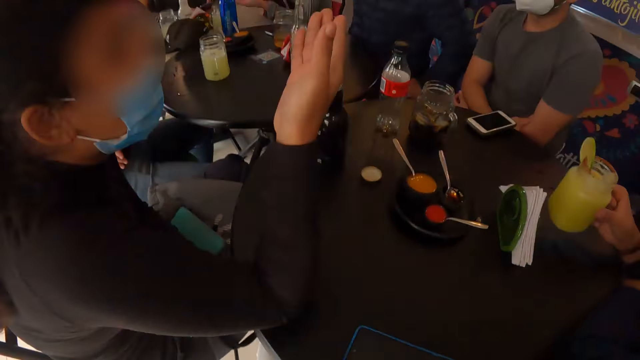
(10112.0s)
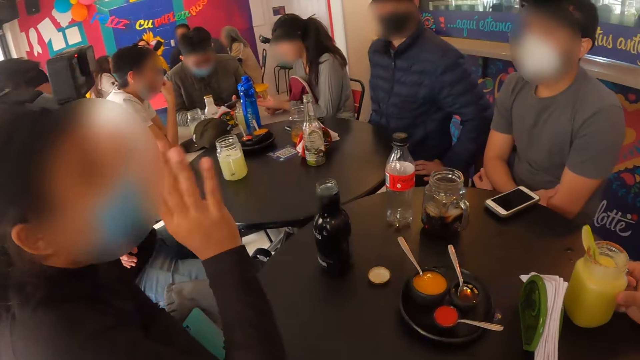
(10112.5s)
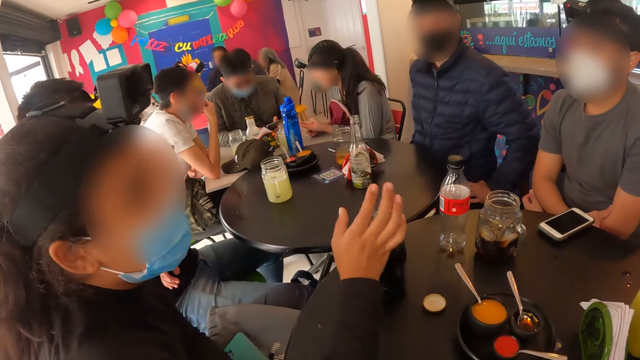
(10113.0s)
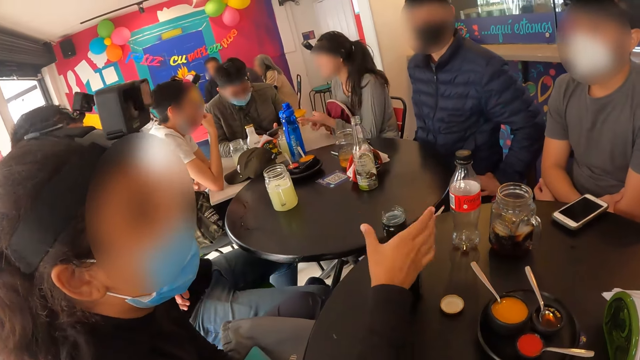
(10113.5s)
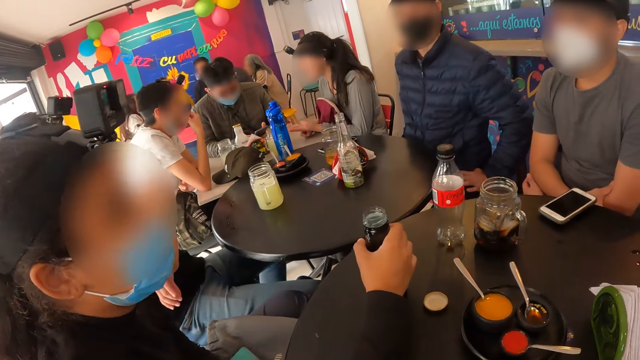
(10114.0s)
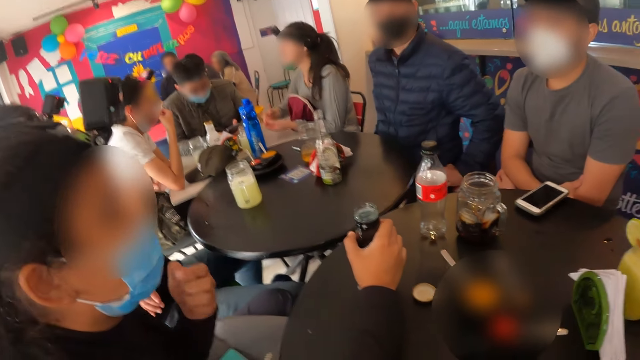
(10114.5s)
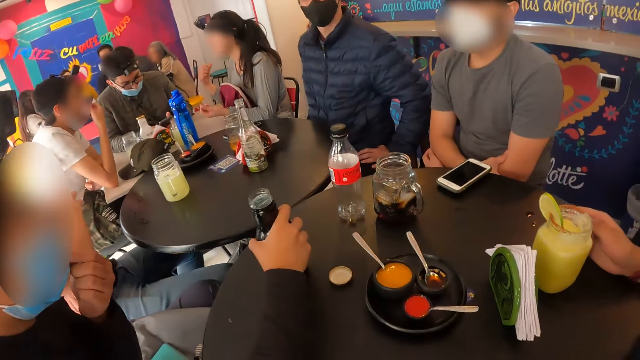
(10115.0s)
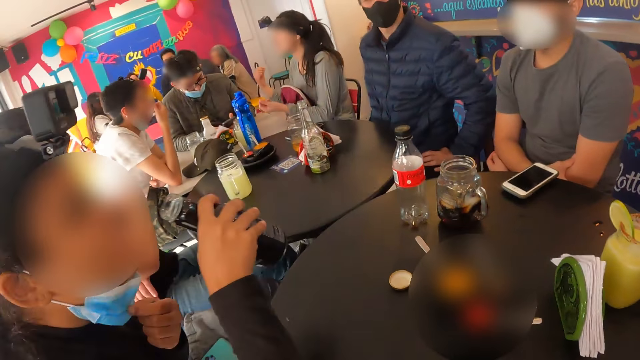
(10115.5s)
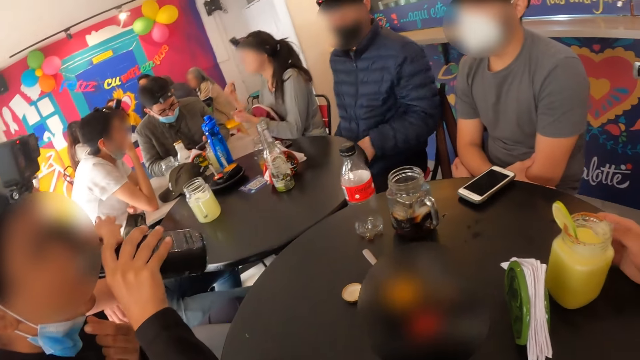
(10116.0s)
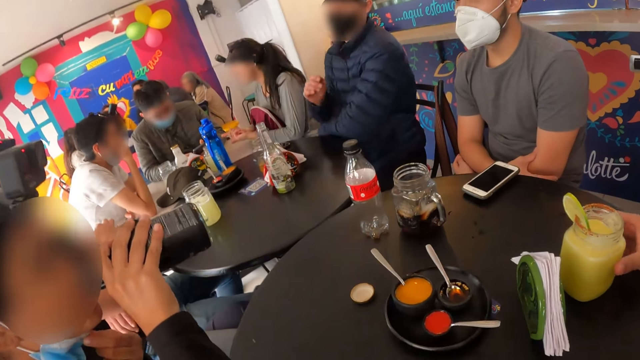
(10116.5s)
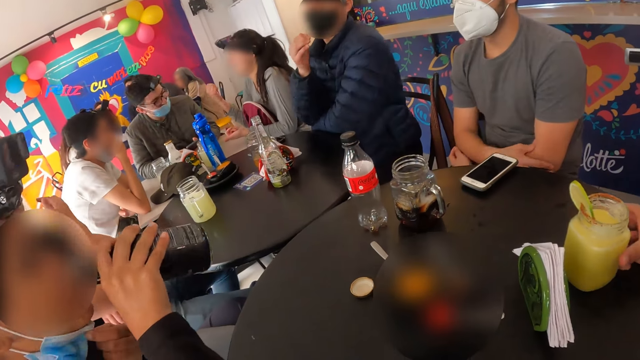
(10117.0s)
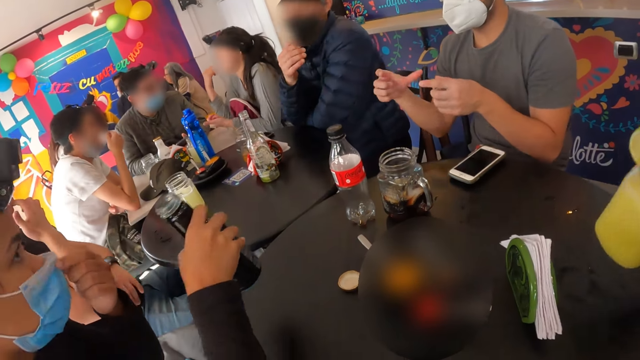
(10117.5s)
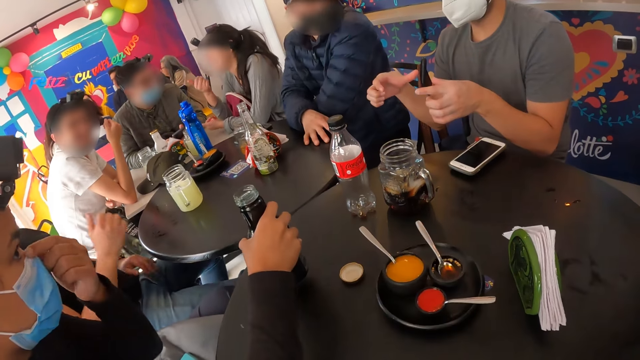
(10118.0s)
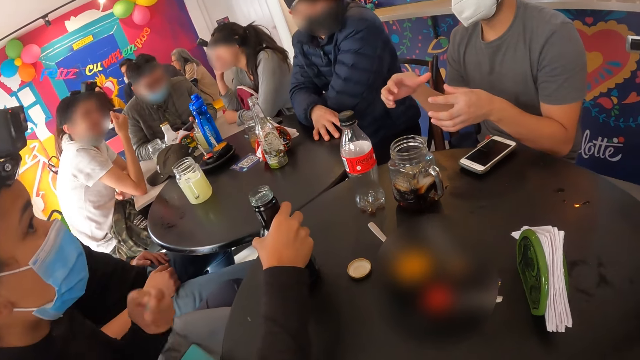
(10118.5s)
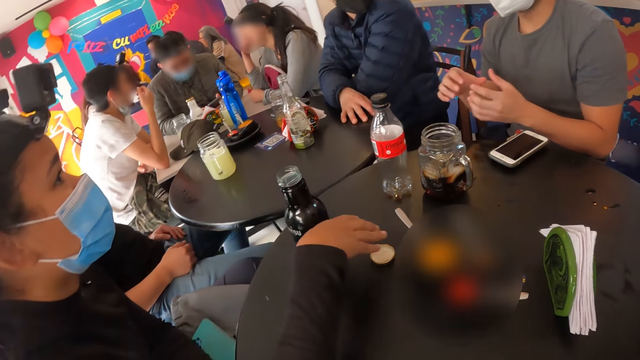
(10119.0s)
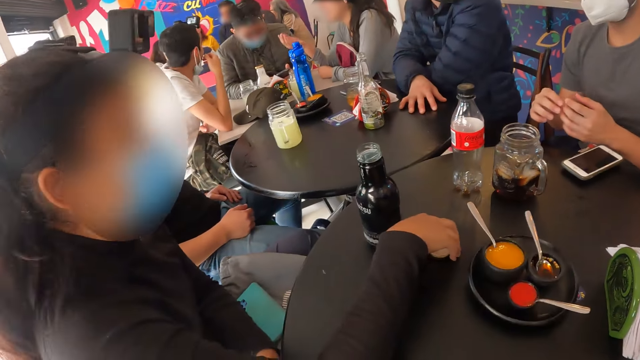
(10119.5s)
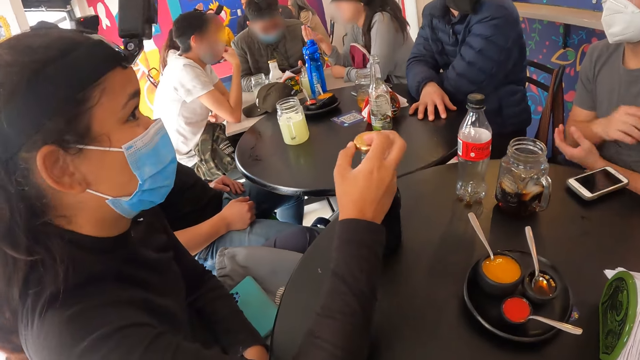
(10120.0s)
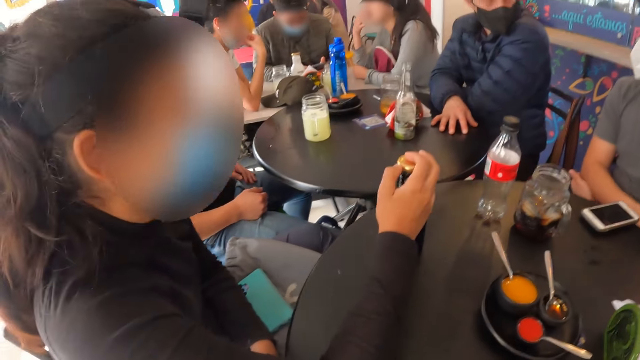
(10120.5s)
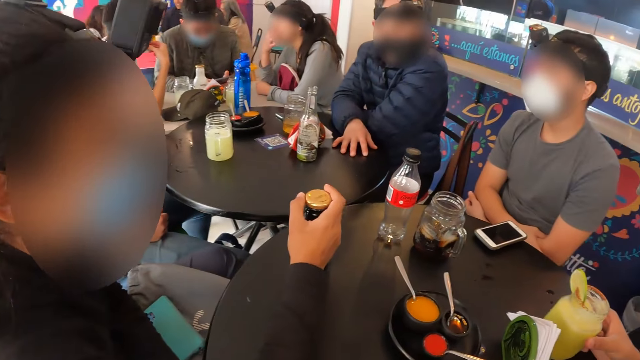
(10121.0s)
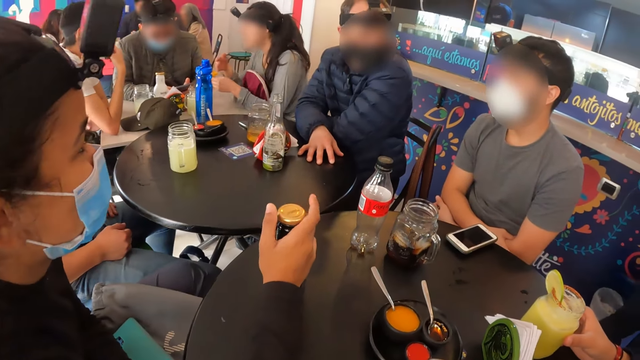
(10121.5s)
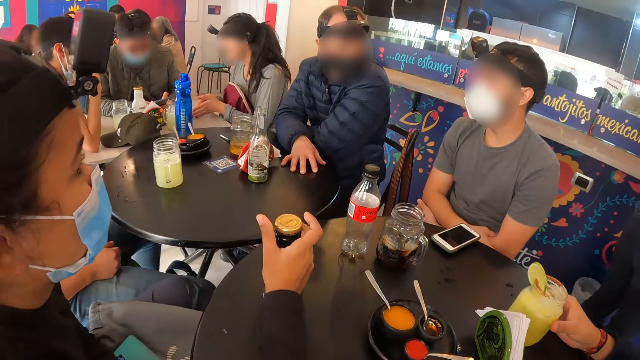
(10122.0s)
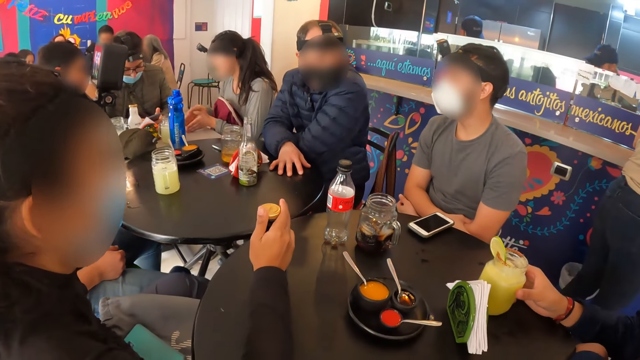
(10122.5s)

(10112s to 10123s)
A woman makes gestures with her right hand. She holds the bottle on the table with her right hand. She pulls down the face mask on her face with her left hand. She drinks from the bottle in her right hand. A man makes gestures with both hands. The woman pulls up the face mask on her face with her left hand. She drops the bottle in her right hand on the table. The camera wearer looks around. The woman picks up the screw cap on the table with her right hand. She places the screw cap on the bottle on the table with her right hand. She rolls the screw cap on the bottle with her right hand.

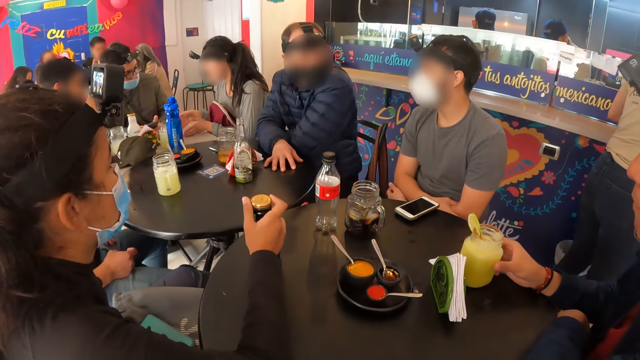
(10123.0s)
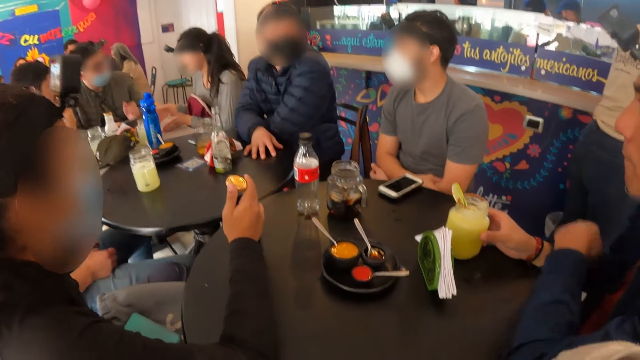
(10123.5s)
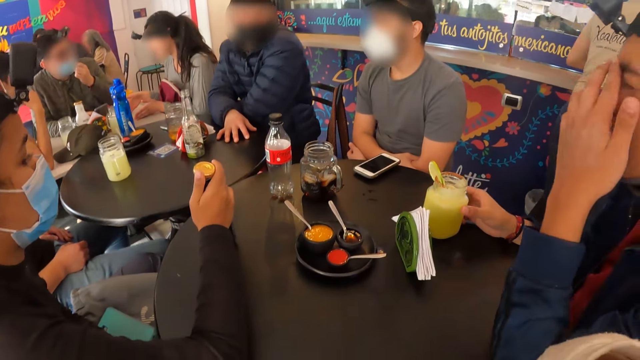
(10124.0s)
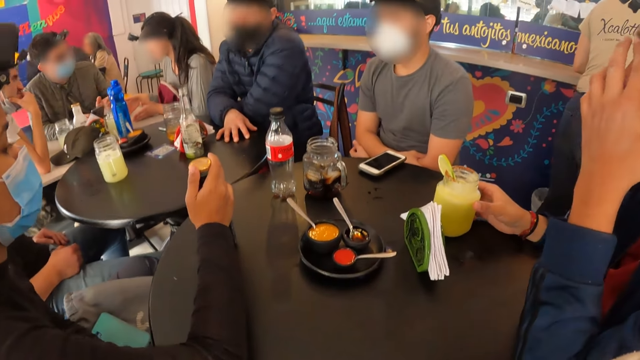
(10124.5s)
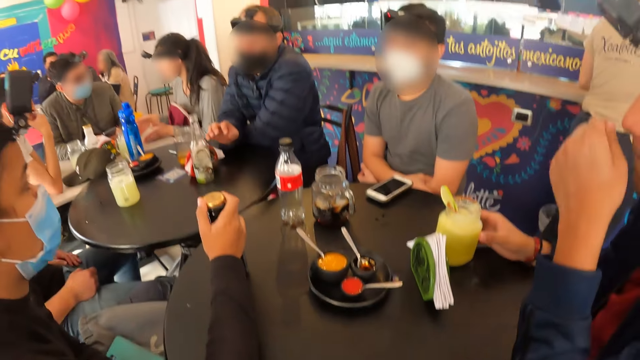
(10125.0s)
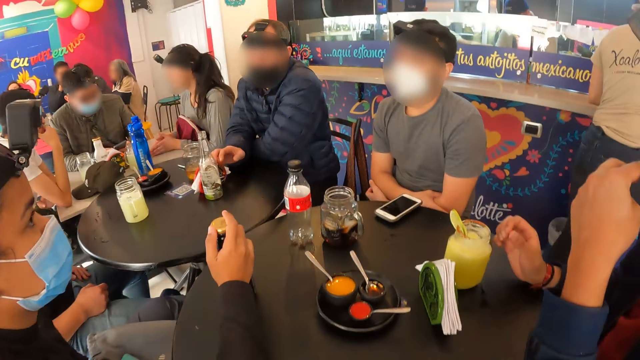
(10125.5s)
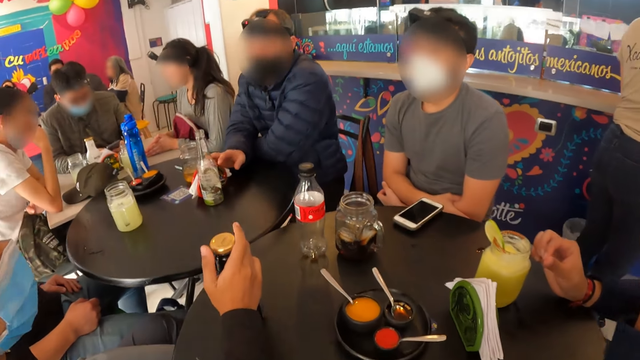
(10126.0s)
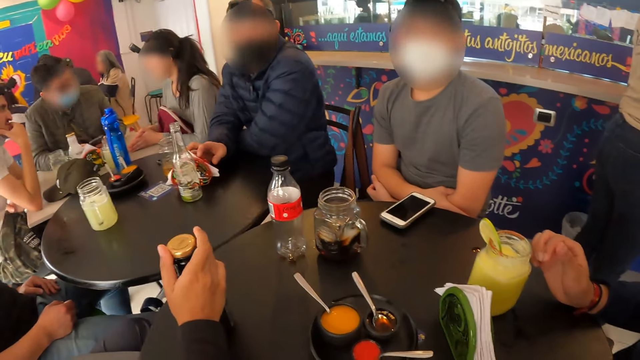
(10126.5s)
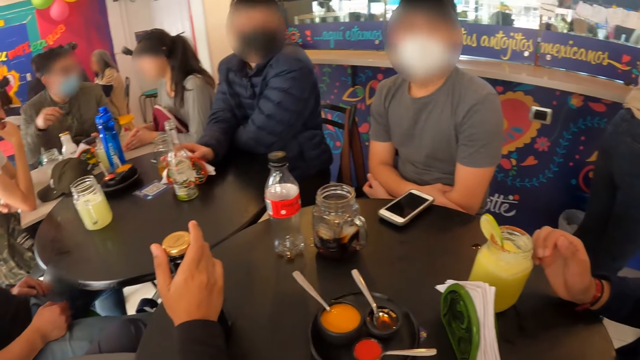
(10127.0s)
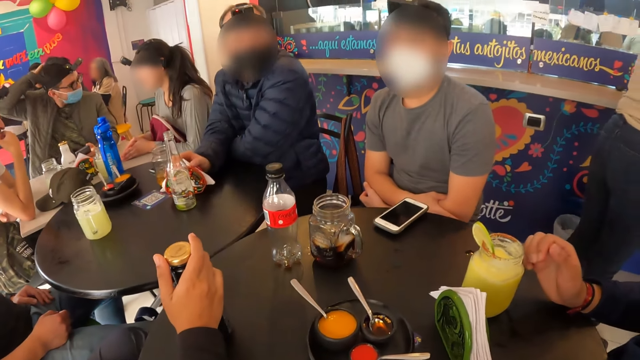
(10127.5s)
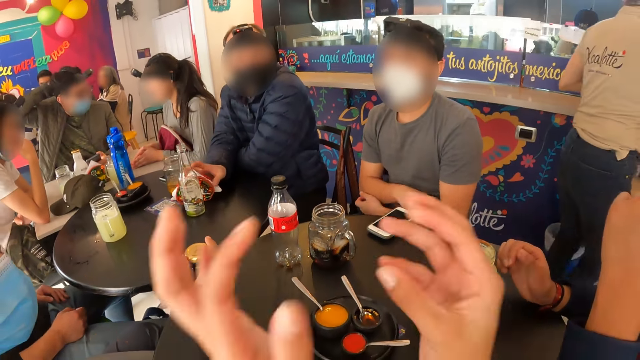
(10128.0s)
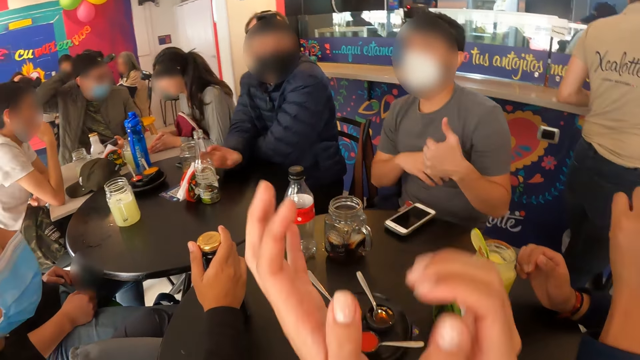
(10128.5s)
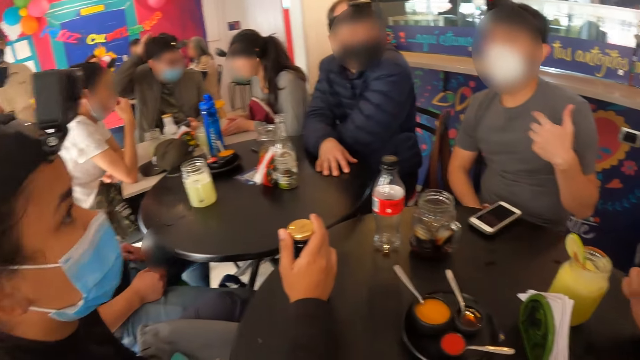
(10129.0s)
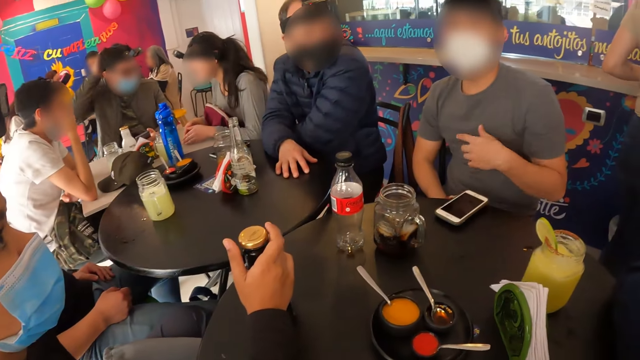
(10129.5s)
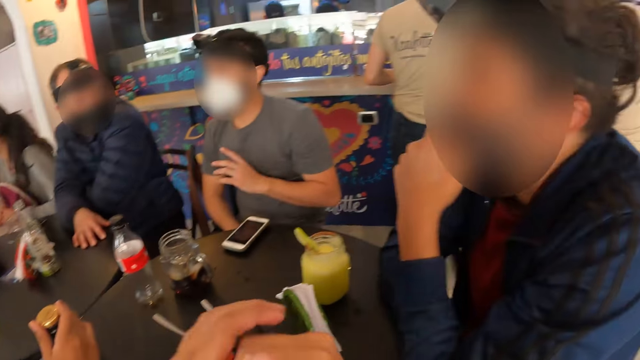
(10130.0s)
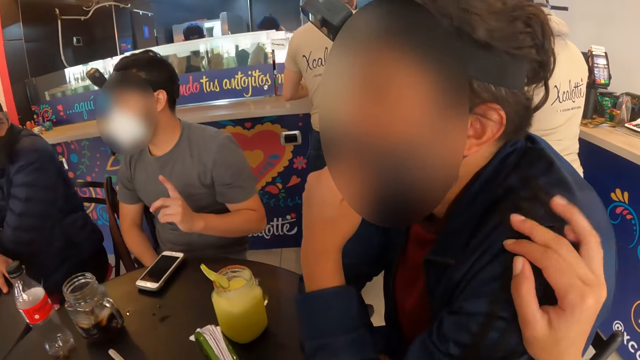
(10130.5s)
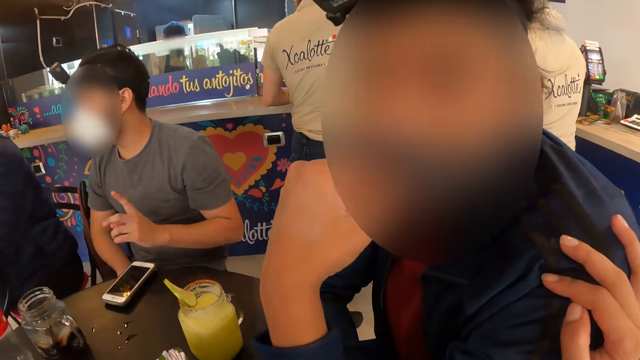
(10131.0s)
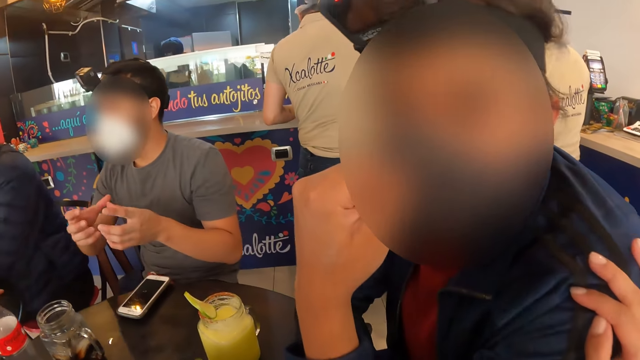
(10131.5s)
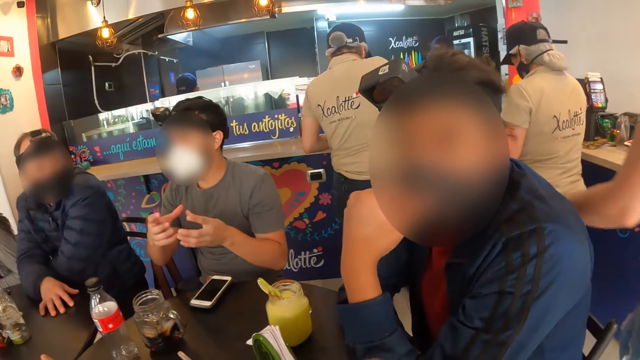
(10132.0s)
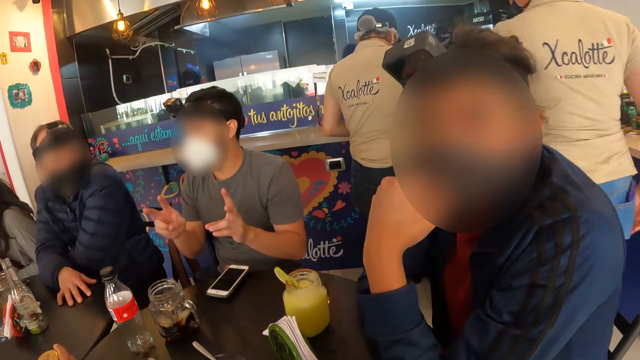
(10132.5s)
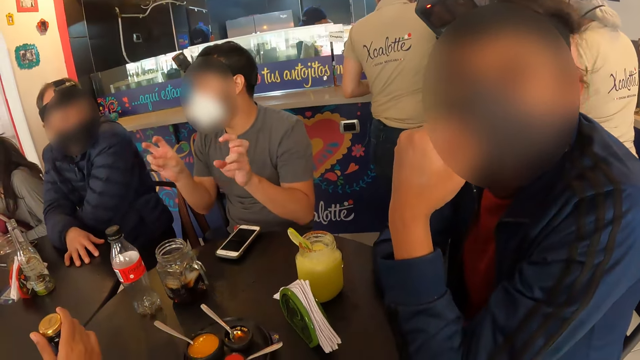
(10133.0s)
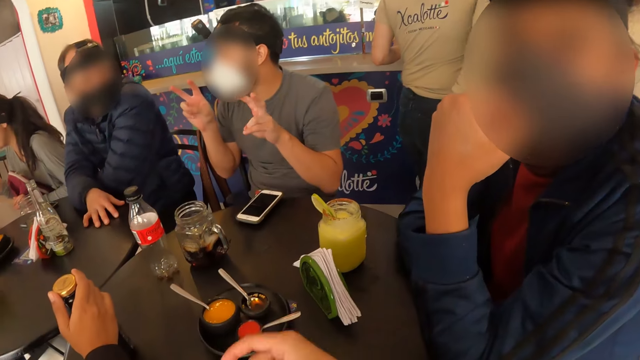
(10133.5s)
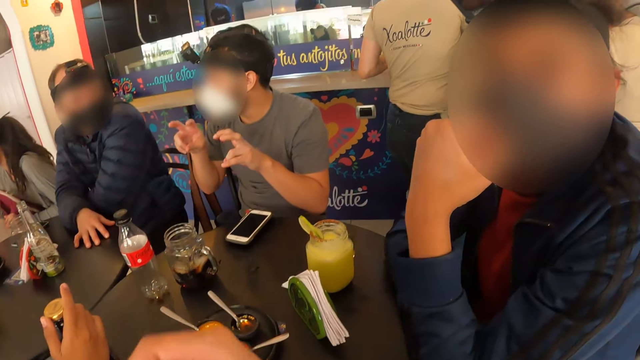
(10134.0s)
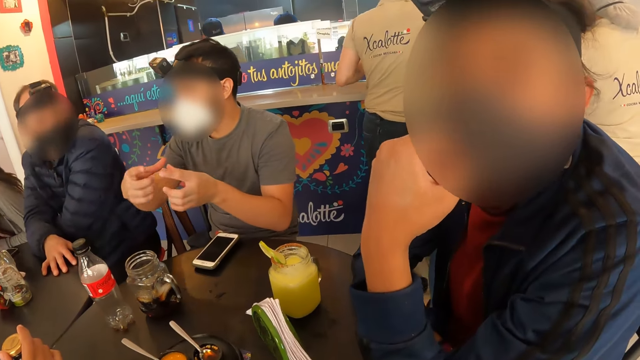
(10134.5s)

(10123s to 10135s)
A man touches his face with his left hand. Another man touches the tissue paper on the table with his right hand. The camera wearer makes gestures with both hands. A third man makes gestures with his left hand. The camera wearer places his right hand on the first man's shoulder. He interacts with the first man. He makes gestures with his right hand. He interacts with the first man.
